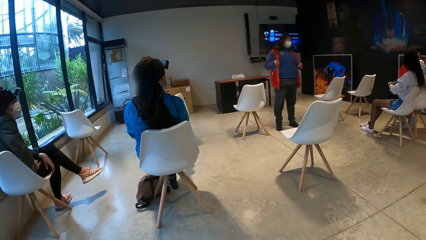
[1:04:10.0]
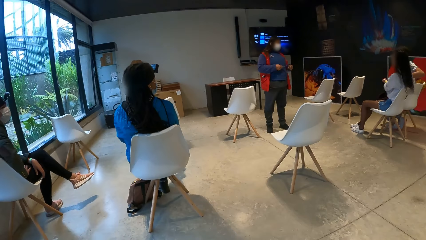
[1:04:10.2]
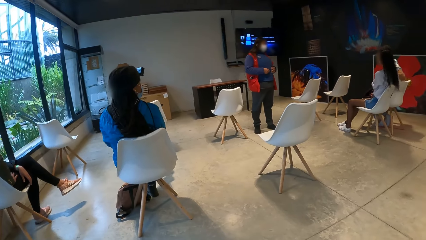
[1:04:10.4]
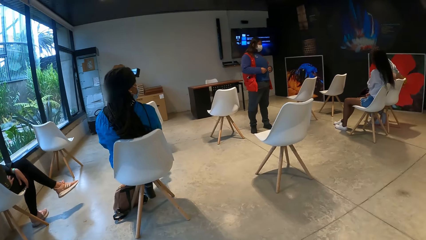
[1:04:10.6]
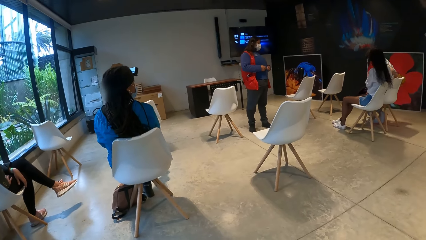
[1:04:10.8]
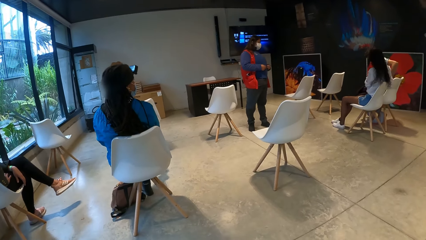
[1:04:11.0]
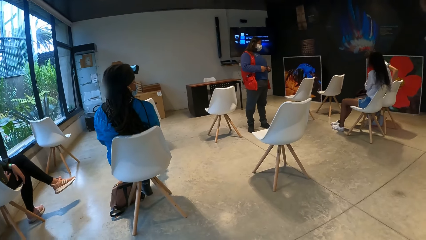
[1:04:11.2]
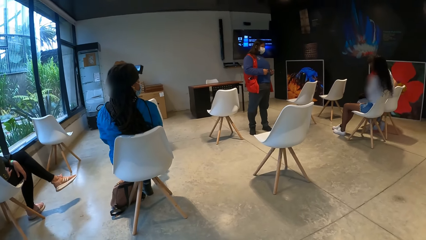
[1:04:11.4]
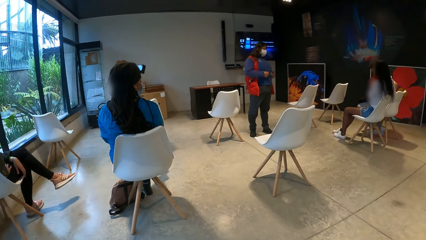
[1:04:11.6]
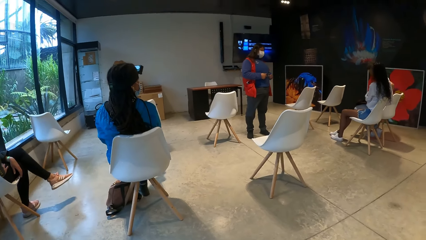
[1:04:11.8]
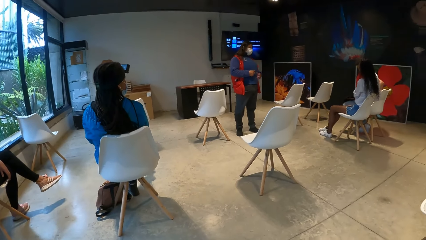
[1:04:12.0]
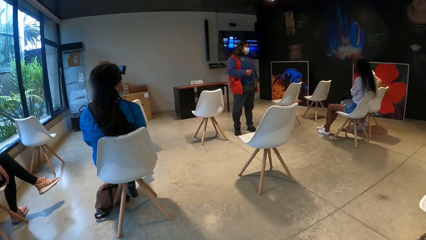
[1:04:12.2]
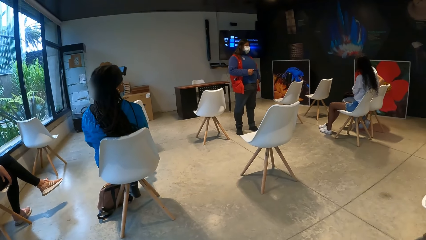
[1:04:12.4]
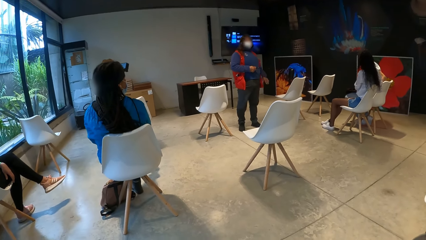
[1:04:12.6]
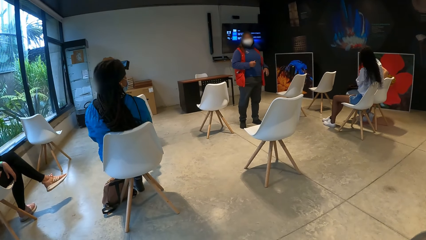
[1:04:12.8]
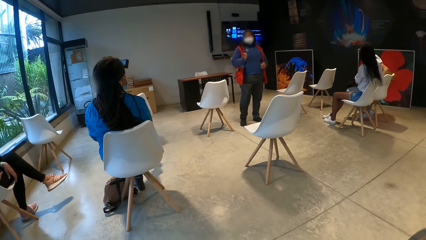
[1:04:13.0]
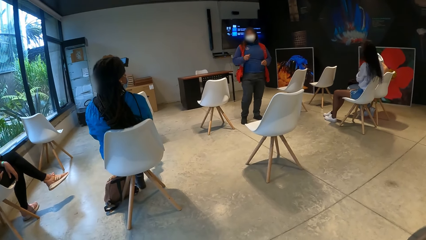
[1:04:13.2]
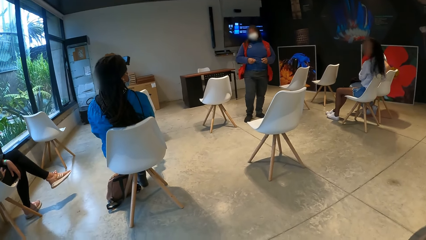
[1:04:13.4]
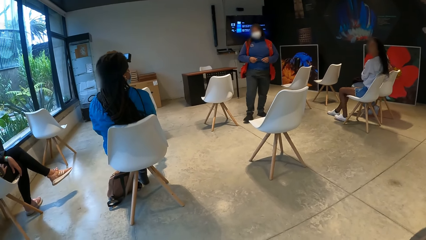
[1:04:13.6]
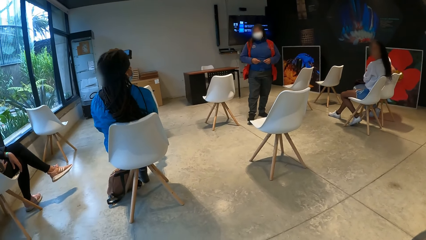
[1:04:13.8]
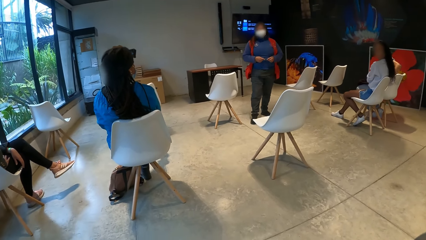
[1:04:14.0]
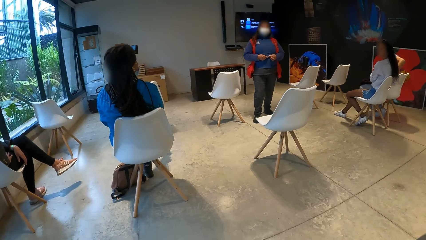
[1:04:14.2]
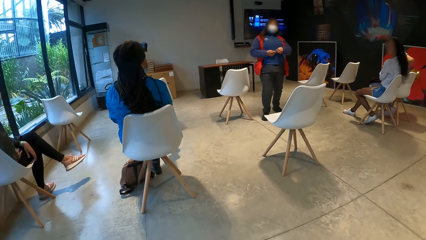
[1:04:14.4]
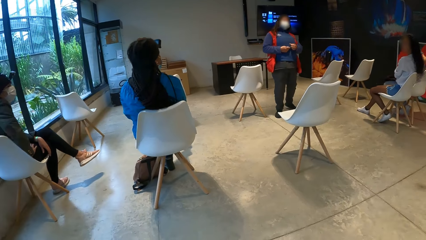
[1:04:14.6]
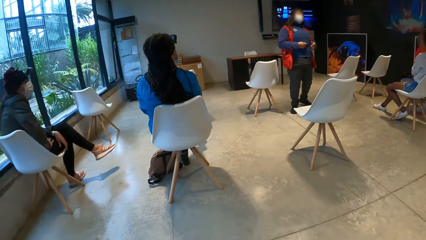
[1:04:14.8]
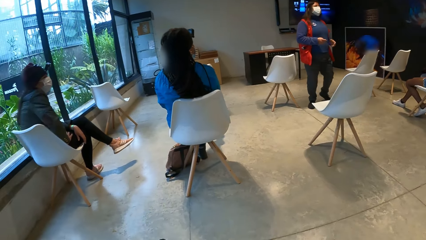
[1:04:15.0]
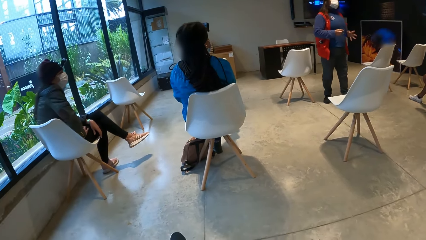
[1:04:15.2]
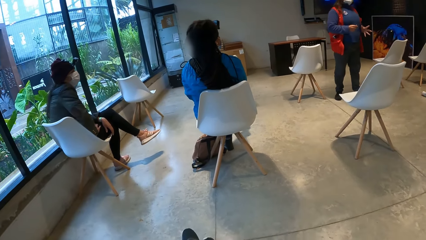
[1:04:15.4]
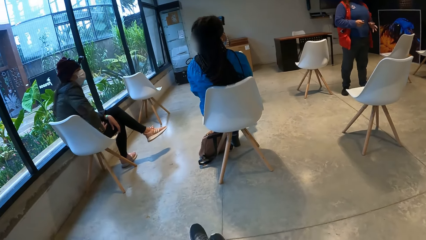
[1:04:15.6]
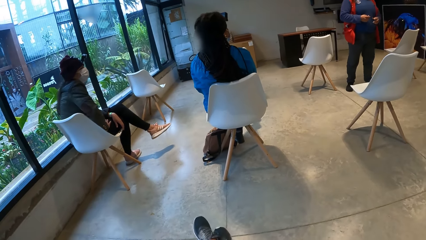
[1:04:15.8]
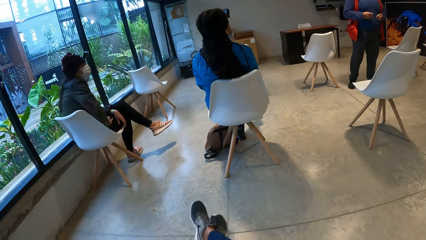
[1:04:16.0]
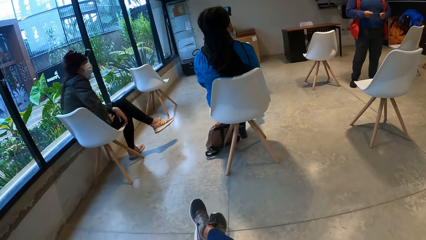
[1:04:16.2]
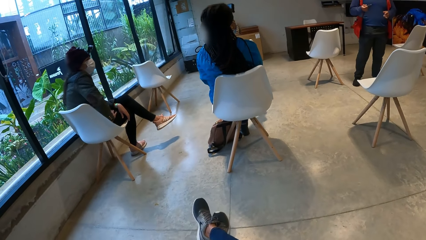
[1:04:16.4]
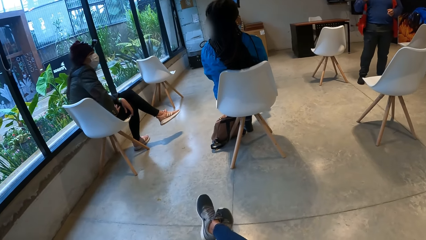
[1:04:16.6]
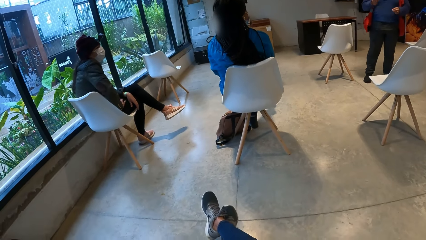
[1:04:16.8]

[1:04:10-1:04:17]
A woman pulls off the sweater on another woman with both hands. The camera wearer looks around the room.

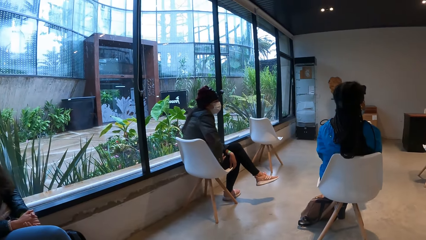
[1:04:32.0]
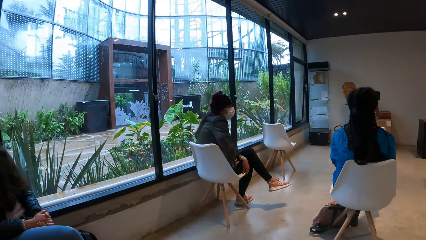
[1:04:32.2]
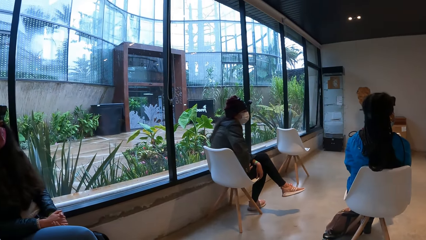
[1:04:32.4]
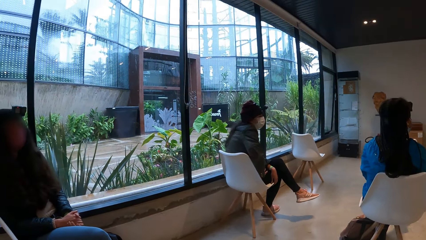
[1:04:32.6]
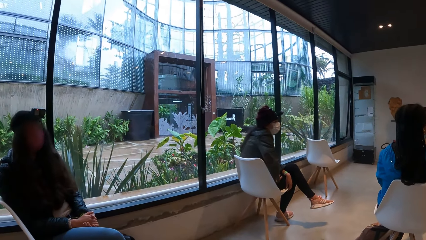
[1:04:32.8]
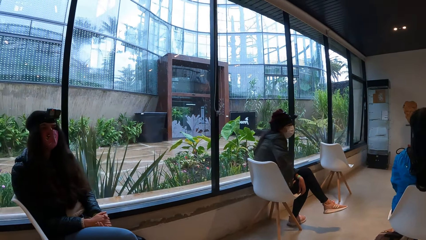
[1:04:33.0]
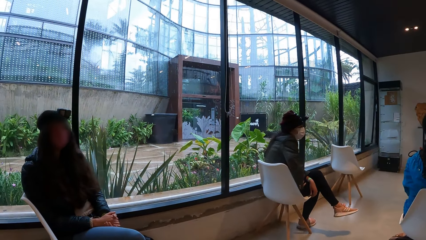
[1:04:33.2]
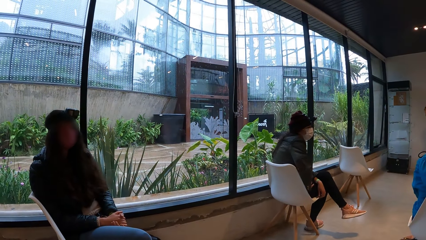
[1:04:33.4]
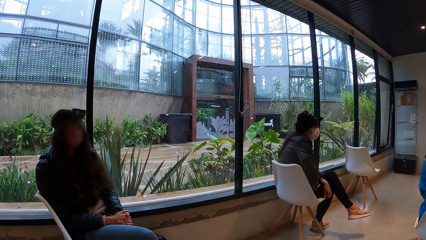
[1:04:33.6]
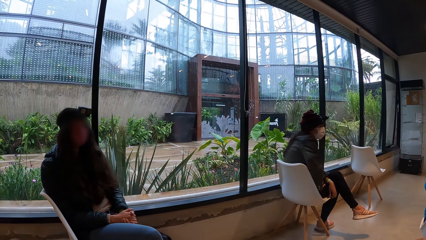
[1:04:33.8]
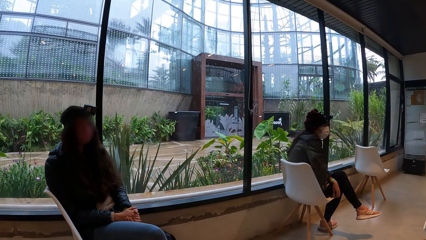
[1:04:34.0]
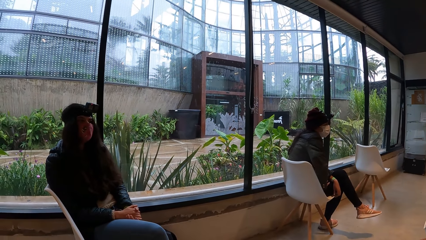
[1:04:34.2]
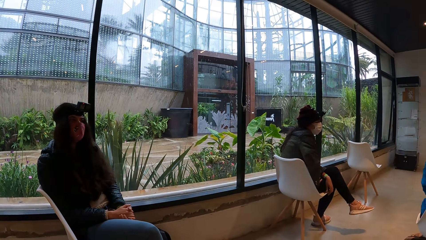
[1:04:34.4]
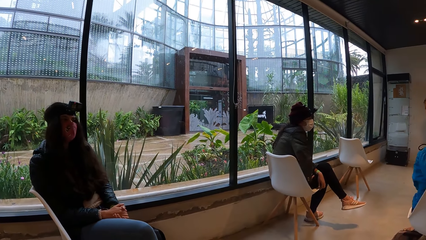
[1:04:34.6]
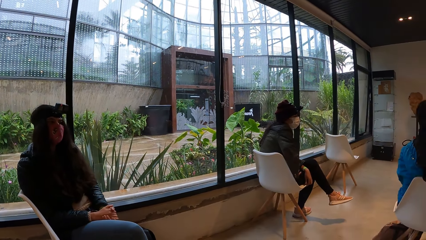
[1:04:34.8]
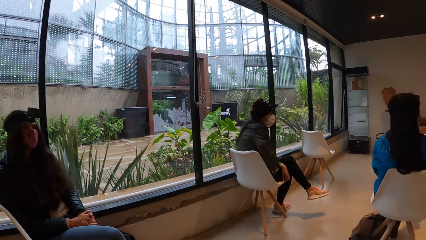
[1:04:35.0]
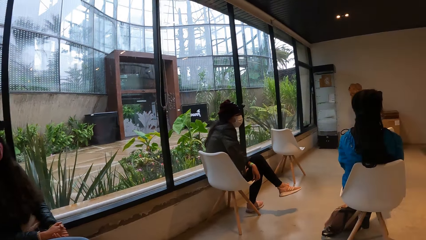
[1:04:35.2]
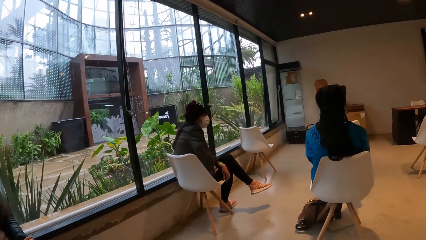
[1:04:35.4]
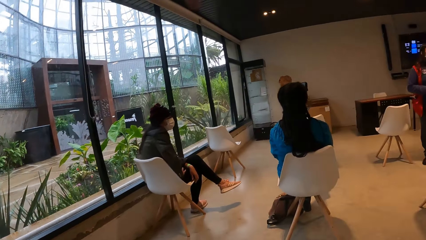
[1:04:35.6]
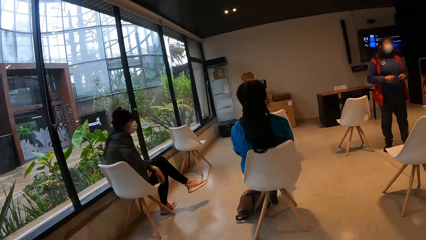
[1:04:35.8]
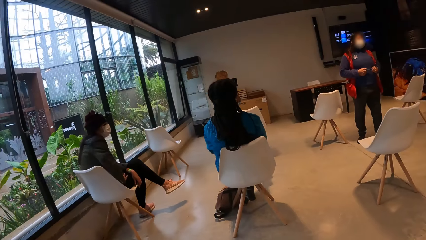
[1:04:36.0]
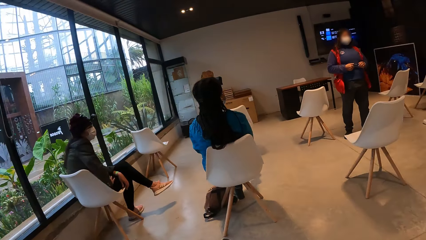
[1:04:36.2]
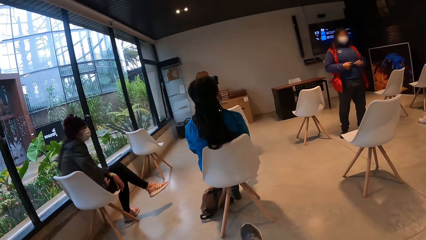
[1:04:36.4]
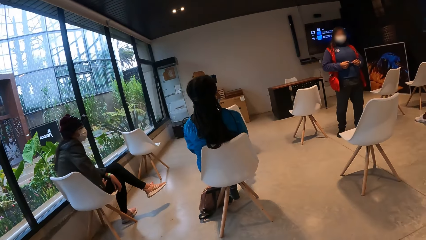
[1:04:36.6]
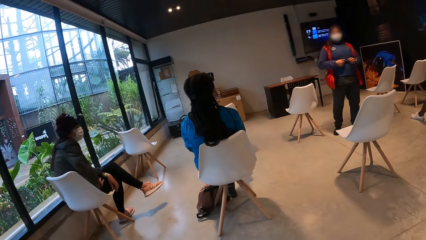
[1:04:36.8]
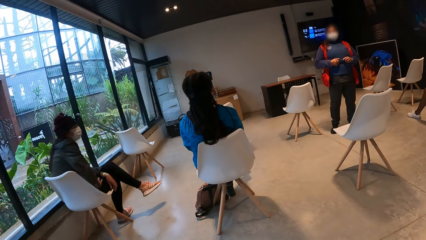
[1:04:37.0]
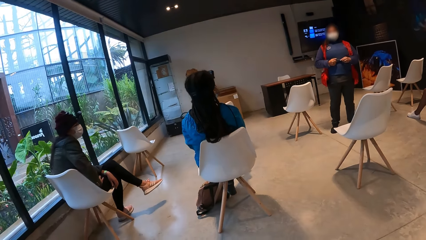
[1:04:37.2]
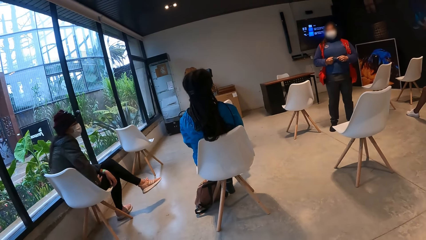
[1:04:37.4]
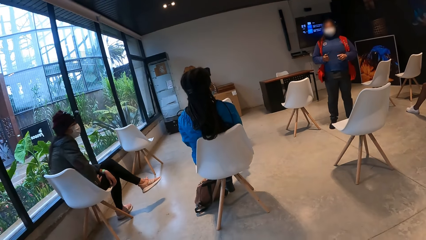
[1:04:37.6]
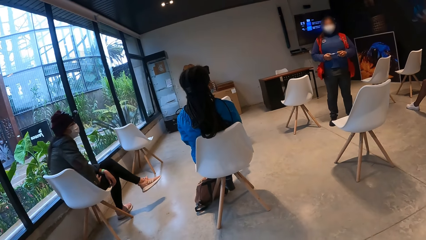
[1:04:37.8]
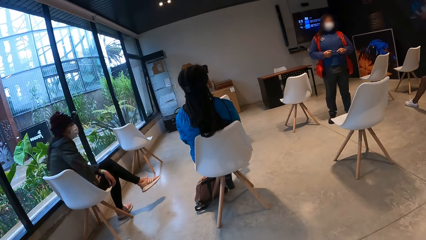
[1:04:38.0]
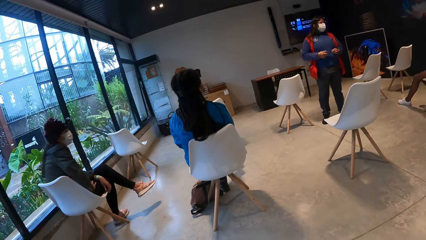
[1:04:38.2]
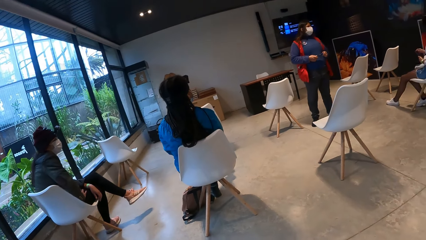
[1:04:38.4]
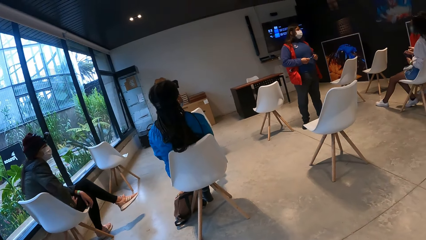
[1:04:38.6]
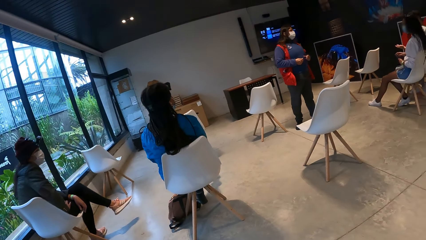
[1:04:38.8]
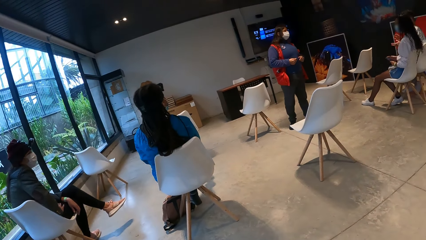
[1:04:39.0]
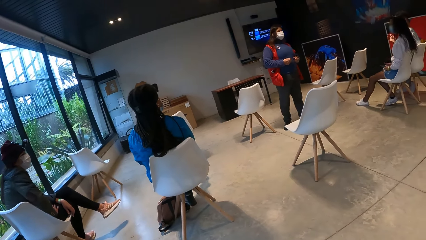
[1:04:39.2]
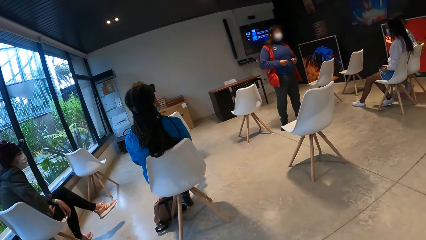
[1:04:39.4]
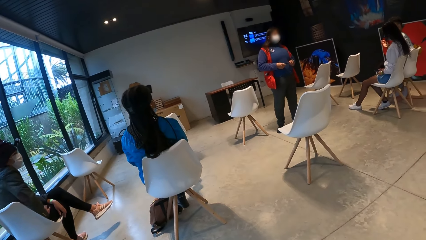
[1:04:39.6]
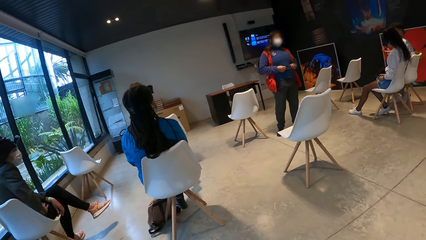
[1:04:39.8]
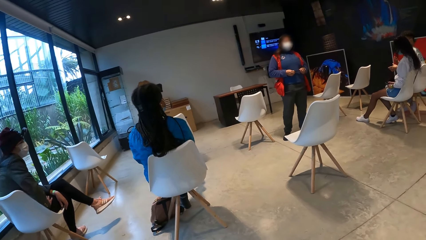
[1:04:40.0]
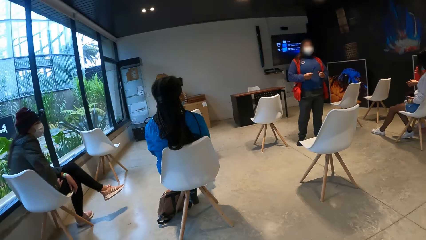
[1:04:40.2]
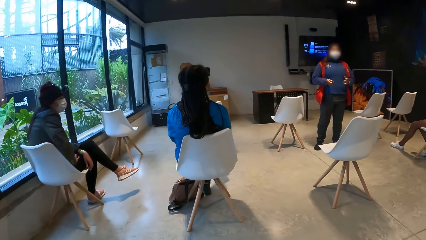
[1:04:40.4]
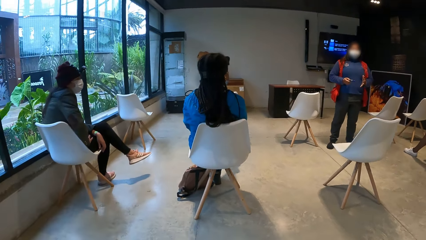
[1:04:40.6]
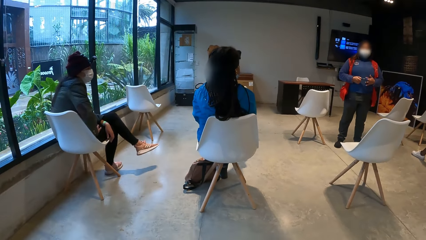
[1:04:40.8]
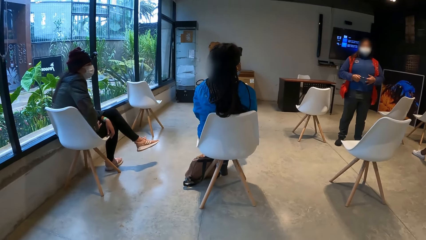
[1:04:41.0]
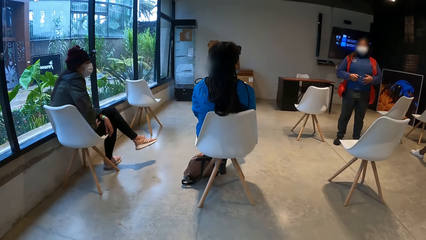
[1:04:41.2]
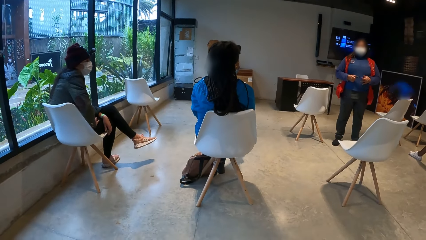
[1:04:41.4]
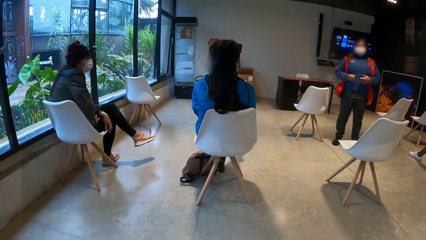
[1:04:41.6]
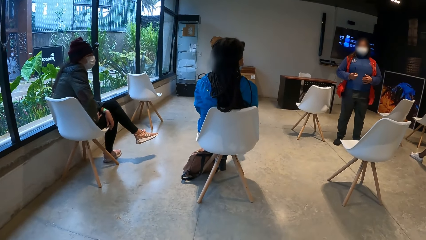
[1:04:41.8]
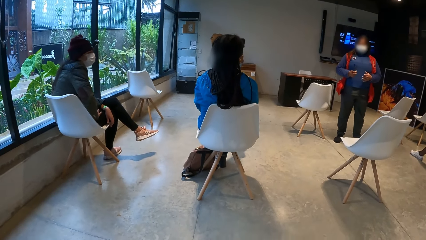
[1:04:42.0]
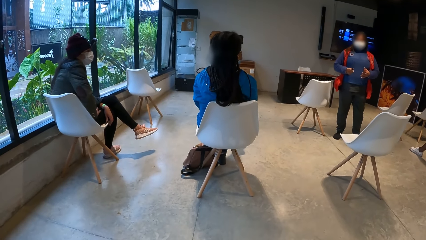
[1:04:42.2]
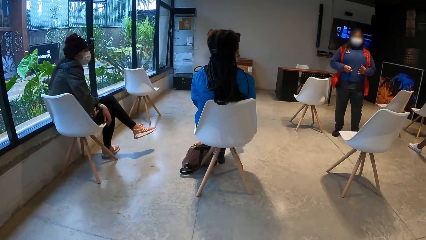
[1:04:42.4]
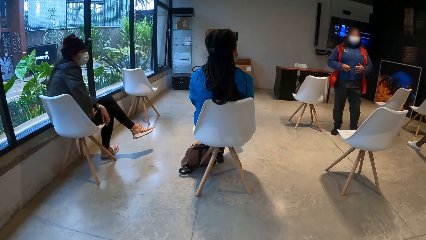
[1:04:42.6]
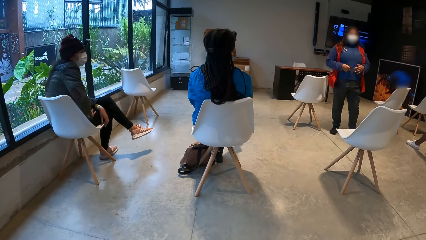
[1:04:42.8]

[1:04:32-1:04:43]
The camera wearer talks to a man. They look around the room.
